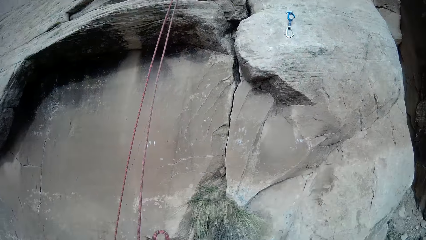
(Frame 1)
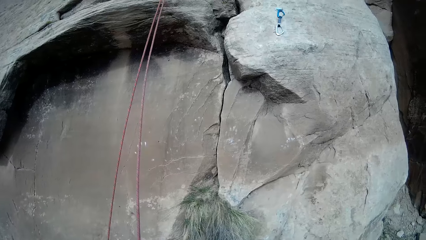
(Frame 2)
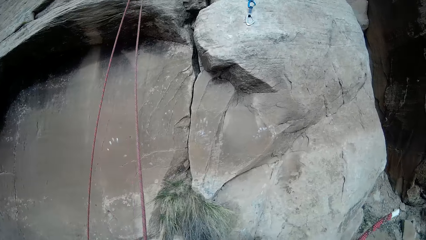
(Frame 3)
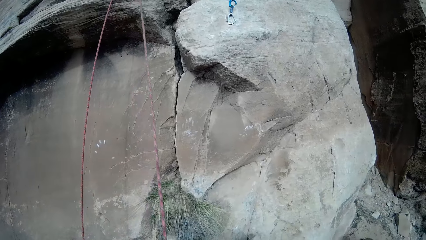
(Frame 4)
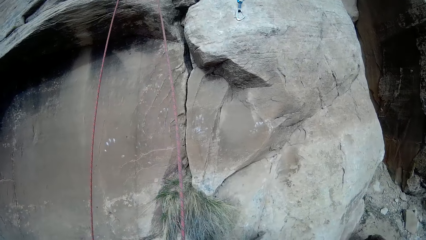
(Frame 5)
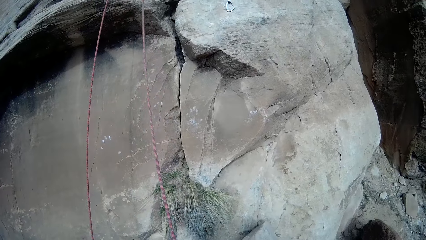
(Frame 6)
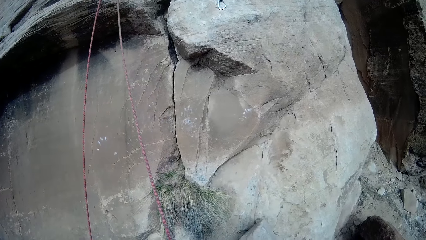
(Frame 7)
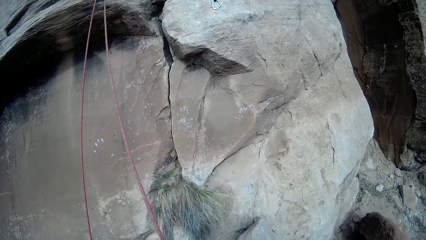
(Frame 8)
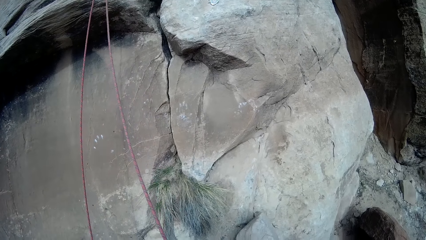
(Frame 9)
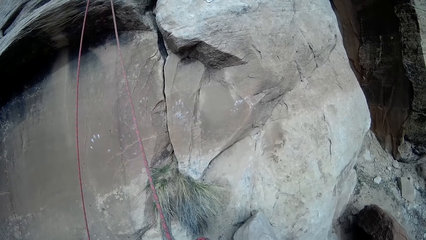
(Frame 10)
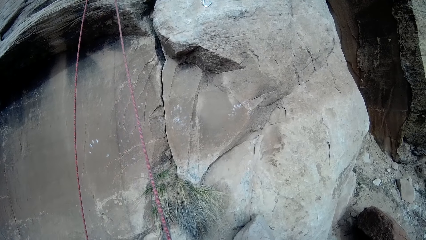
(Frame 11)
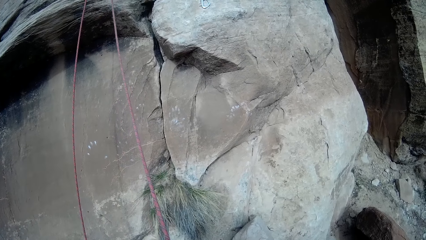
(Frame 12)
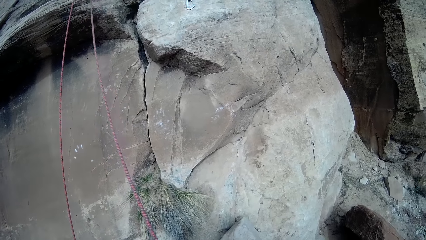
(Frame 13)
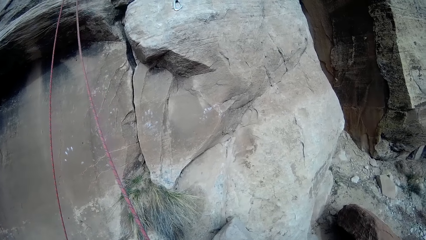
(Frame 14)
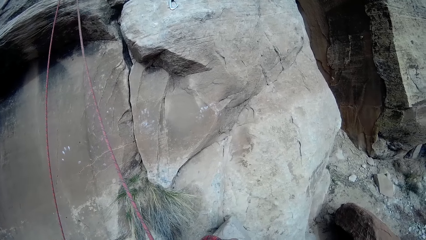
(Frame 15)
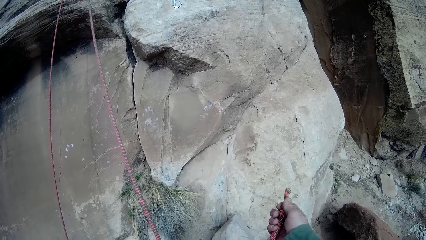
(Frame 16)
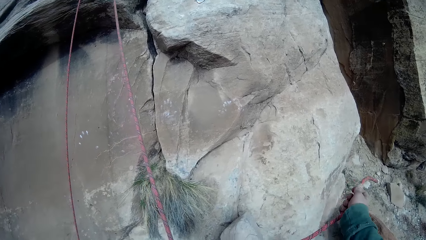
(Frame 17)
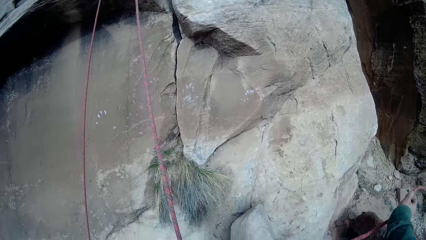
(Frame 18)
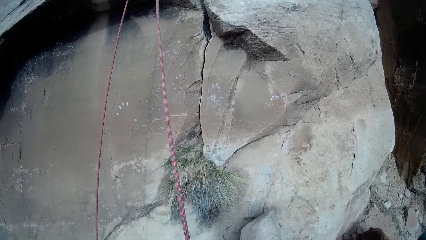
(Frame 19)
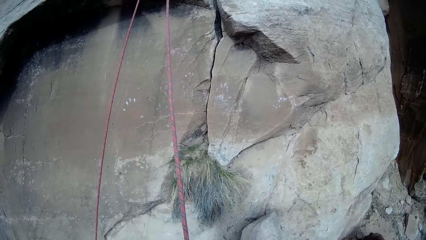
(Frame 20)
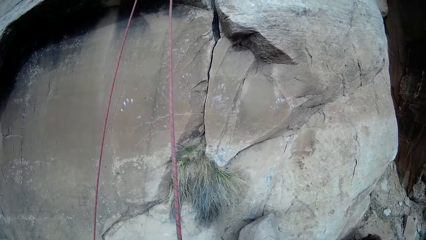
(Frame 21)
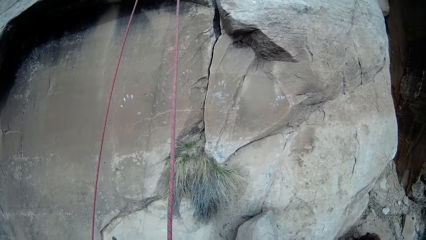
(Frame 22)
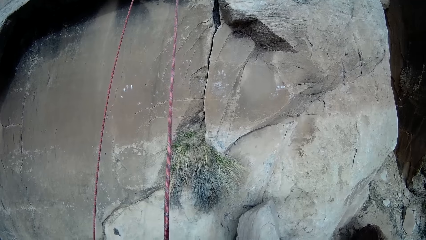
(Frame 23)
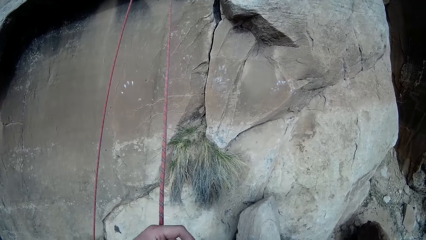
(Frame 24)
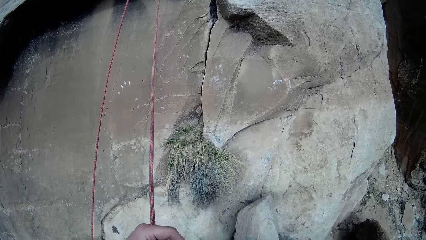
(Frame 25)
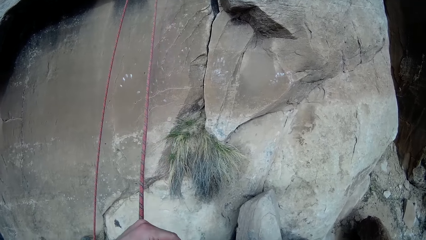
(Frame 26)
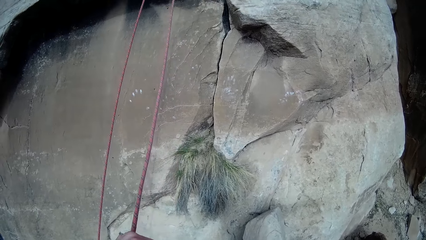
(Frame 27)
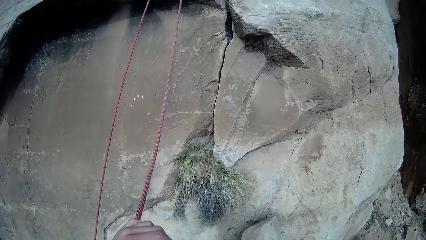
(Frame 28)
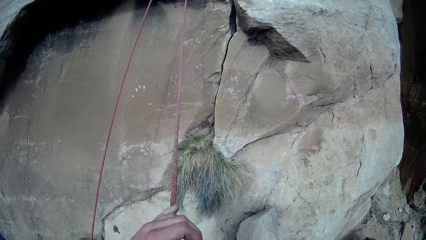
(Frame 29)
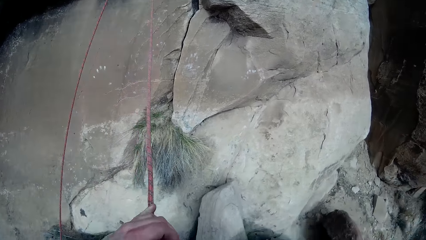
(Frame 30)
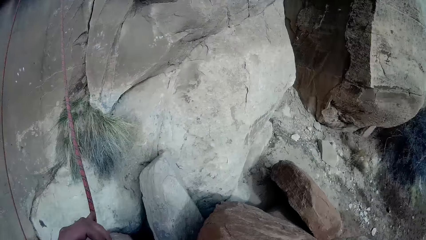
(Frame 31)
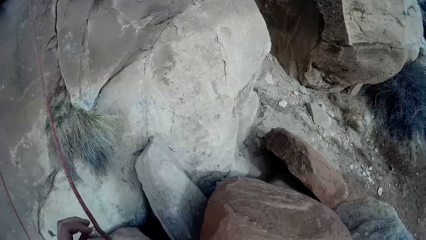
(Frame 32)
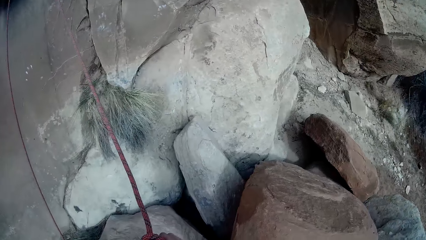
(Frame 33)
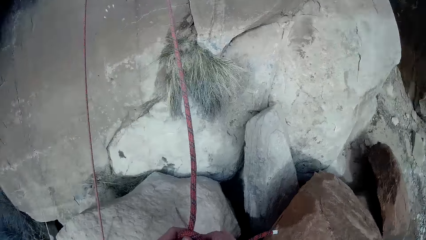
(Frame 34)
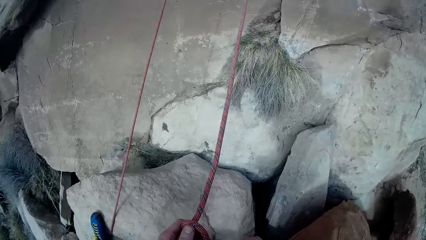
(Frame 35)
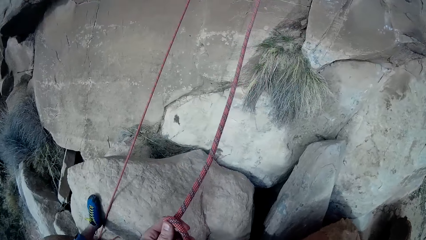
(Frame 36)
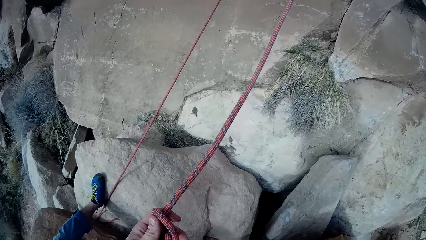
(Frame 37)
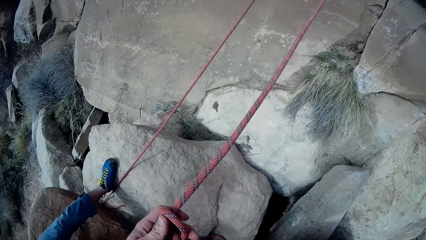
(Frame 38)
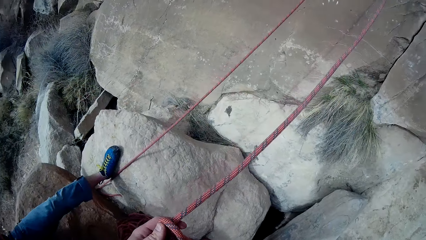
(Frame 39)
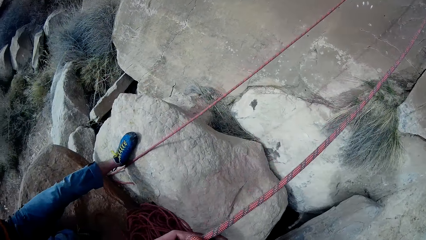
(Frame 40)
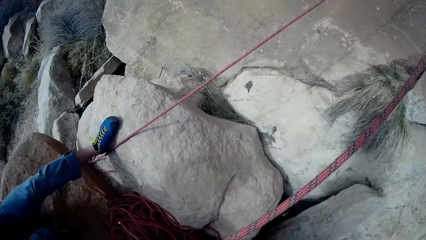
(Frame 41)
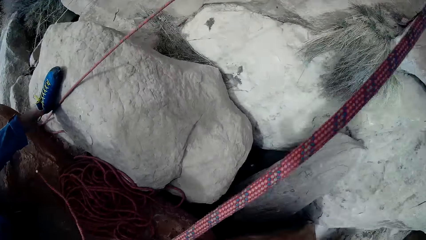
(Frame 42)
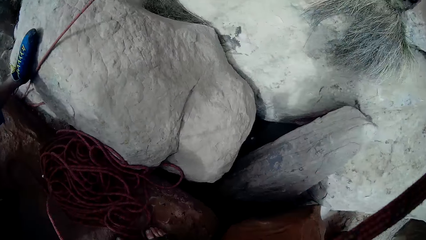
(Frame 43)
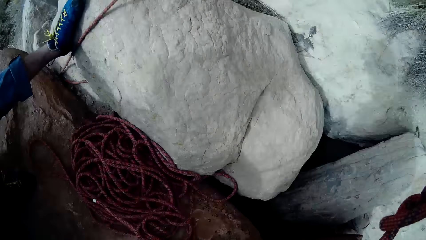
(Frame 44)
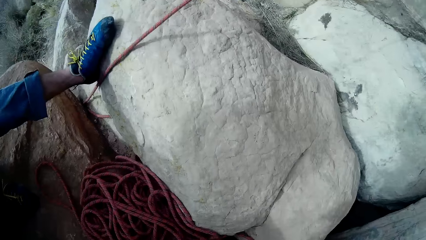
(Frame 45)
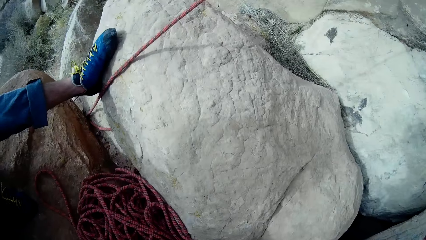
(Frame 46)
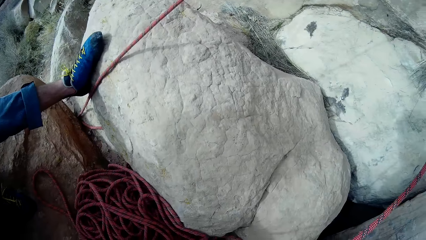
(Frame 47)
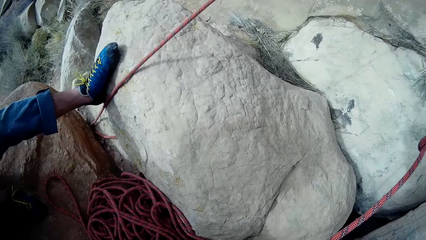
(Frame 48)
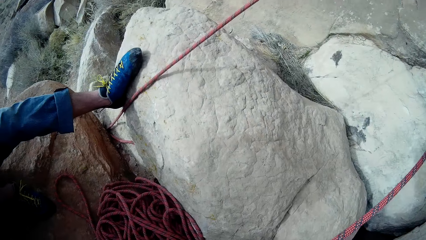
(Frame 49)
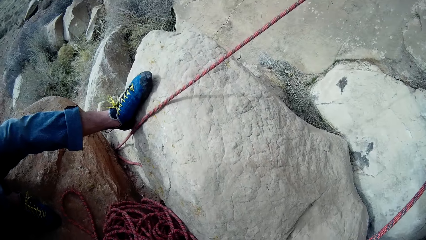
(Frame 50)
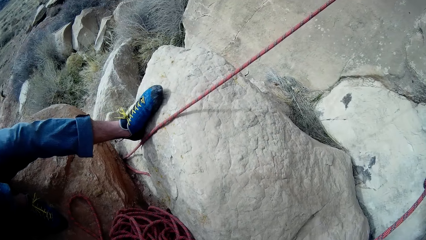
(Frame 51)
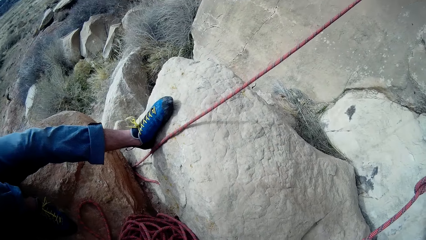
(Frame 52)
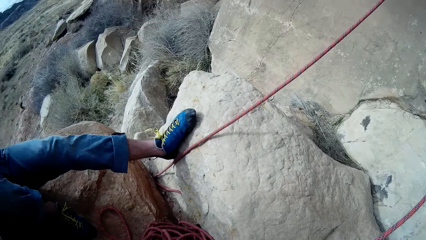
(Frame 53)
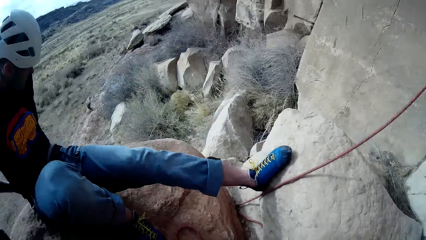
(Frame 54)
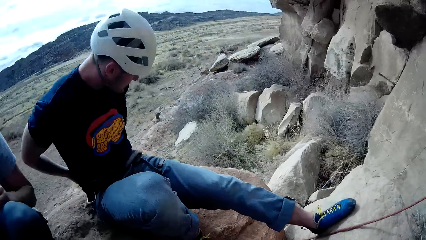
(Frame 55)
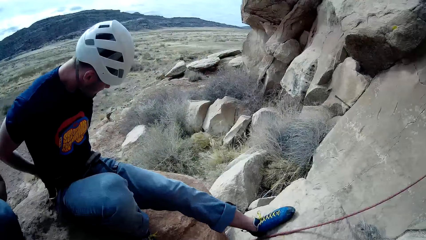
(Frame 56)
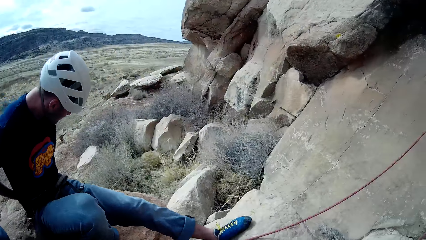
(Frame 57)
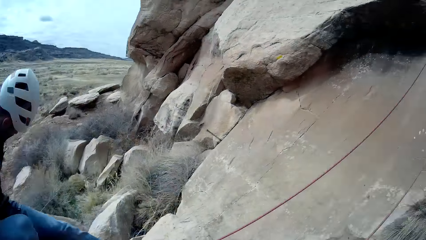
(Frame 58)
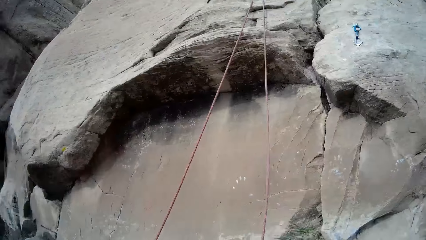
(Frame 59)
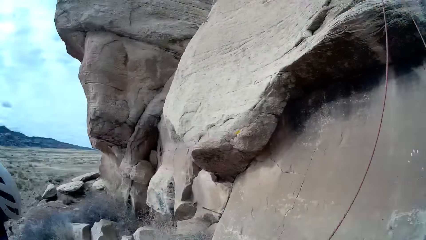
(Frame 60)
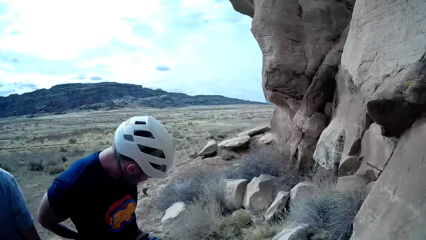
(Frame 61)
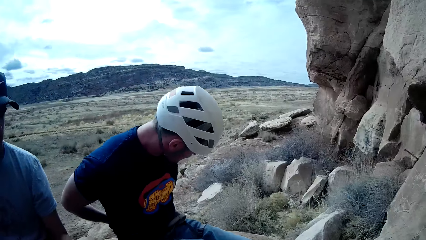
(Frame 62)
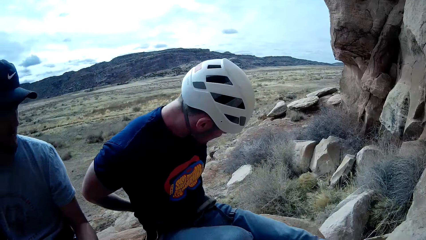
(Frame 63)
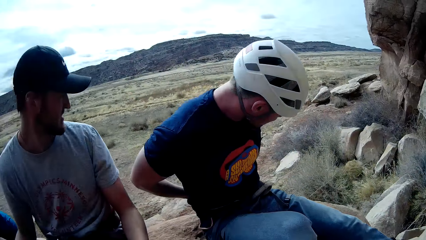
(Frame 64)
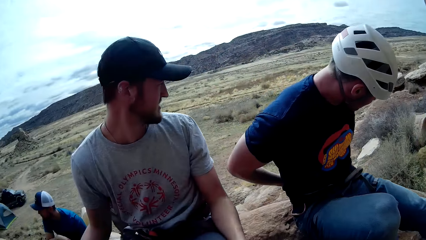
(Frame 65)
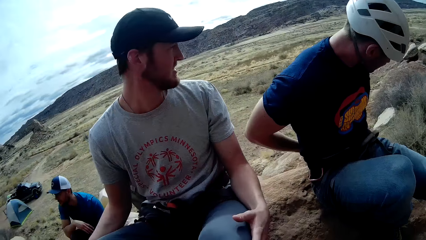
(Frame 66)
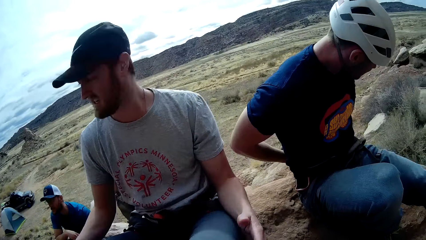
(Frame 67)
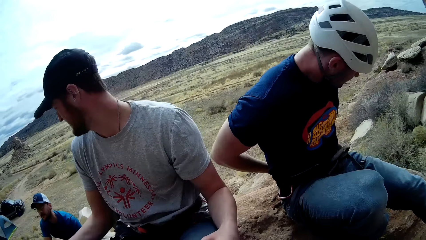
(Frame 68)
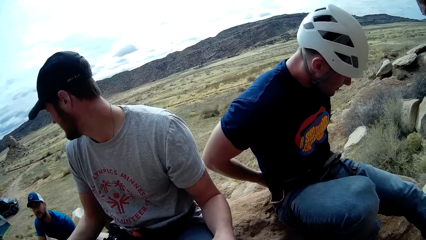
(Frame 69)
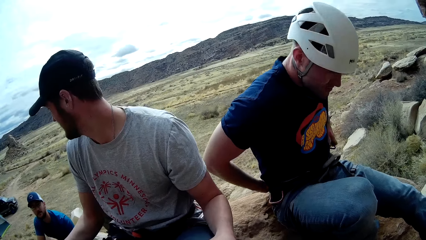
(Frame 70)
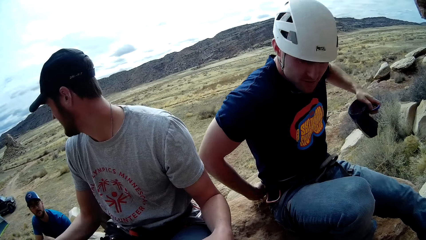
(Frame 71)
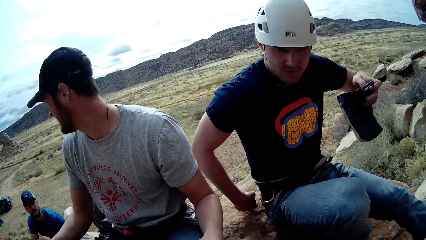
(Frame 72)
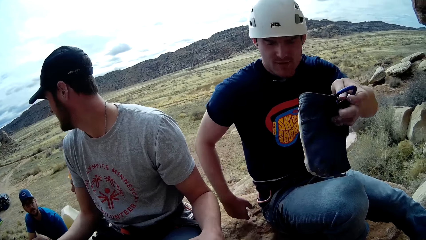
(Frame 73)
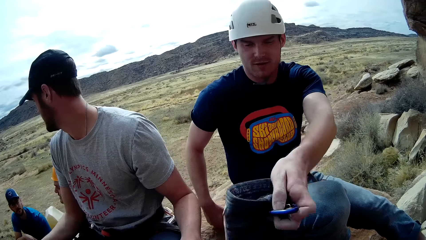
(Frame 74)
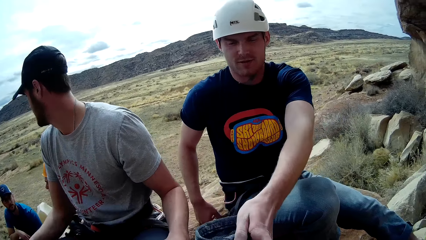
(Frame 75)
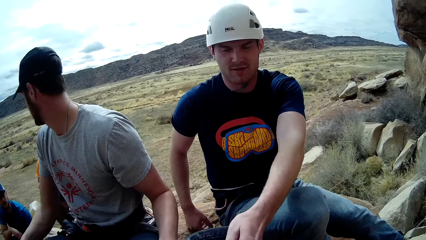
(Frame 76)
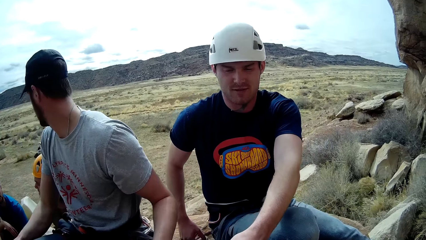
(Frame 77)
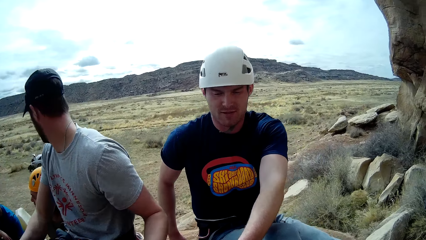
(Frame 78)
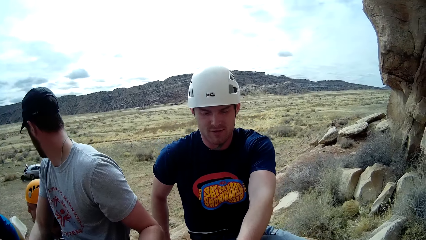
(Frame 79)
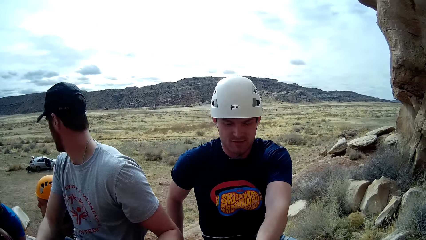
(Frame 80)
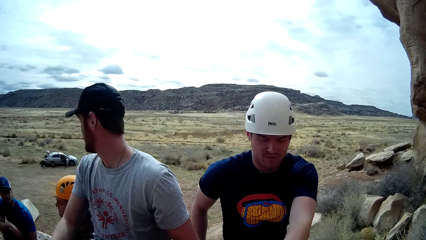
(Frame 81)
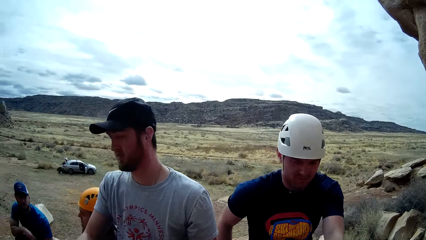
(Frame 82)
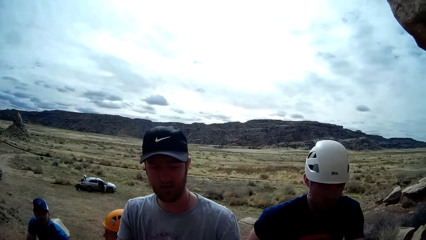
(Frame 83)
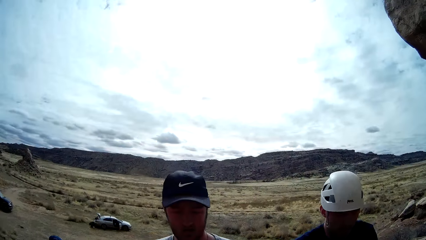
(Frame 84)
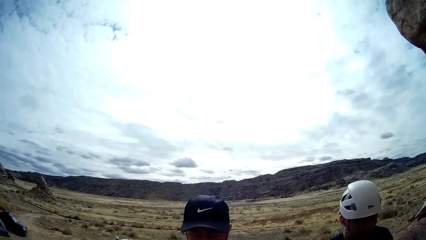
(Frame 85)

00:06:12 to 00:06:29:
The camera wearer pulls the rope. They tie the rope. A man unties the belt. Another man turns the other direction. The first man lifts a small bag. A third man passes a bottle holster to the camera wearer.
